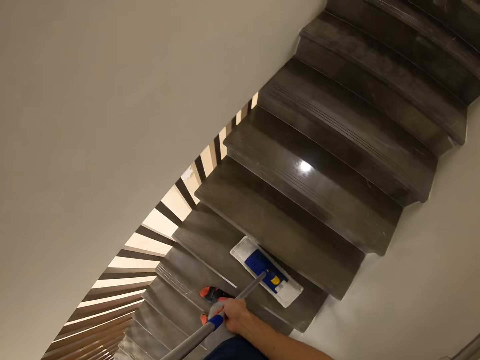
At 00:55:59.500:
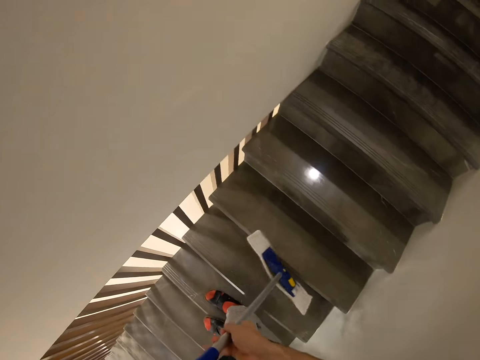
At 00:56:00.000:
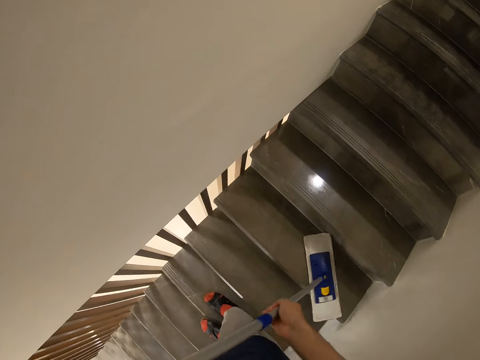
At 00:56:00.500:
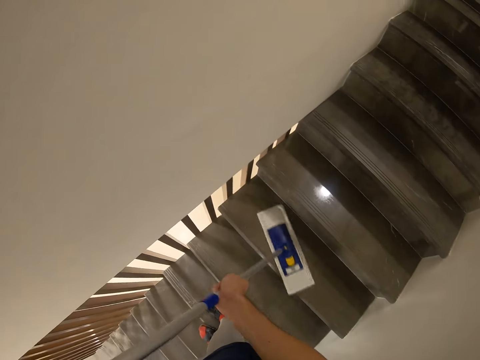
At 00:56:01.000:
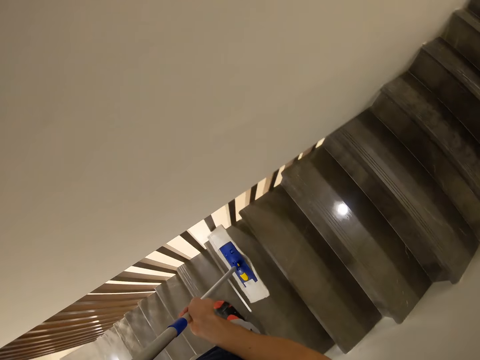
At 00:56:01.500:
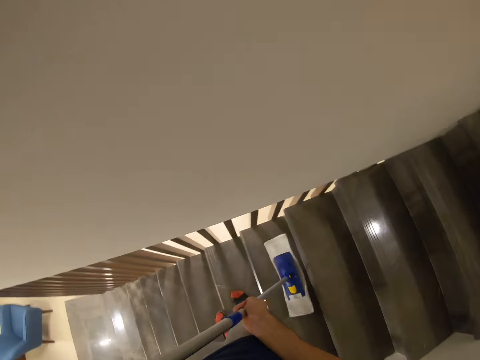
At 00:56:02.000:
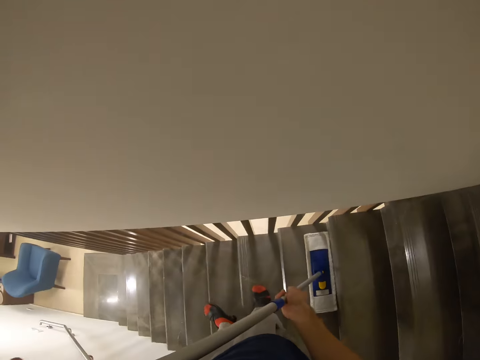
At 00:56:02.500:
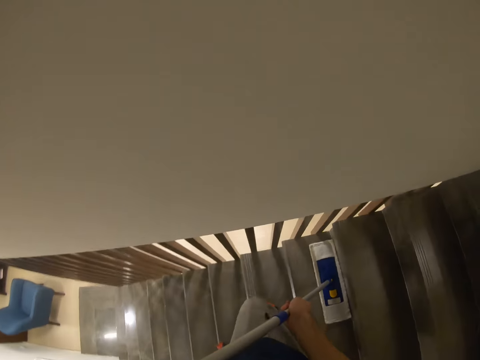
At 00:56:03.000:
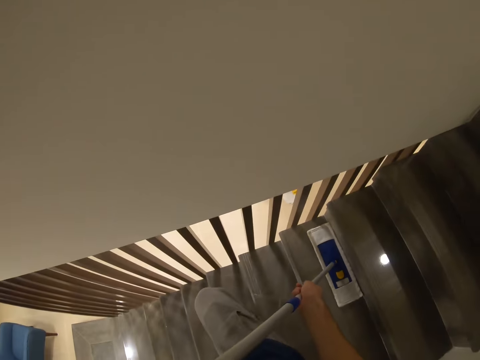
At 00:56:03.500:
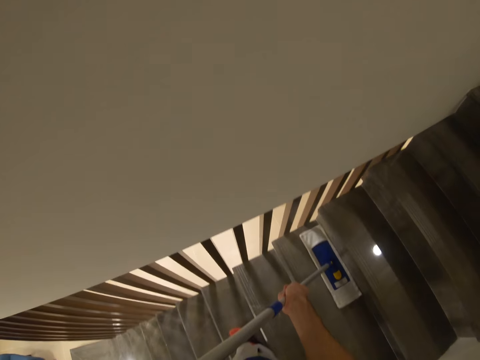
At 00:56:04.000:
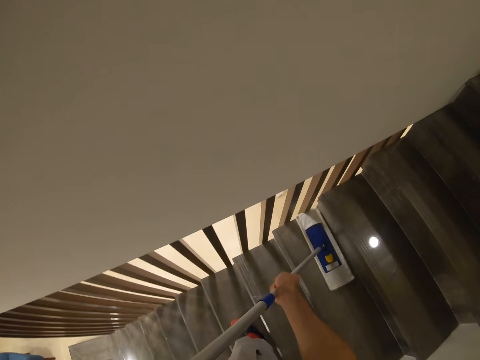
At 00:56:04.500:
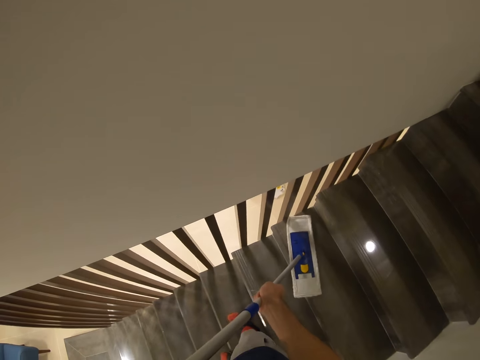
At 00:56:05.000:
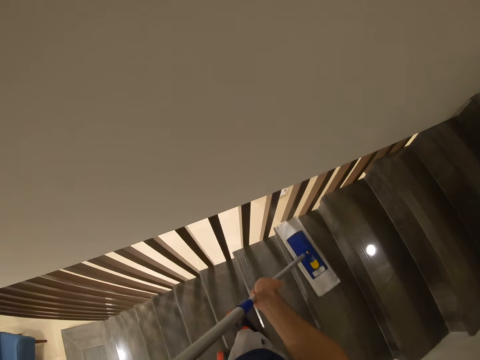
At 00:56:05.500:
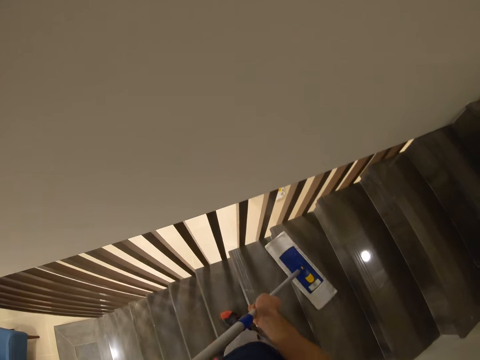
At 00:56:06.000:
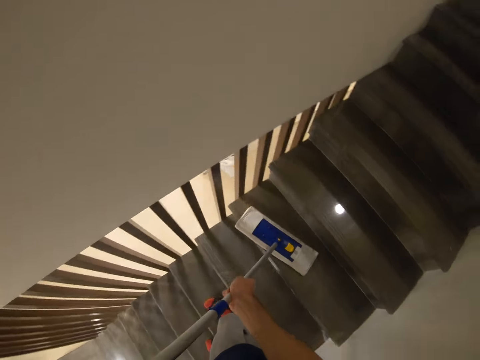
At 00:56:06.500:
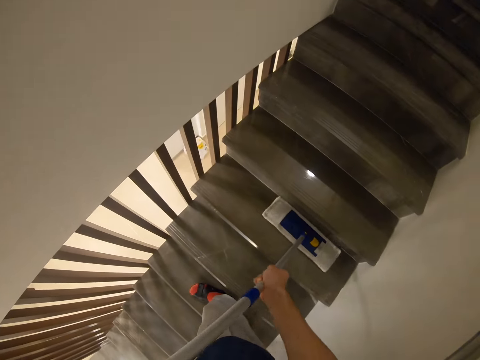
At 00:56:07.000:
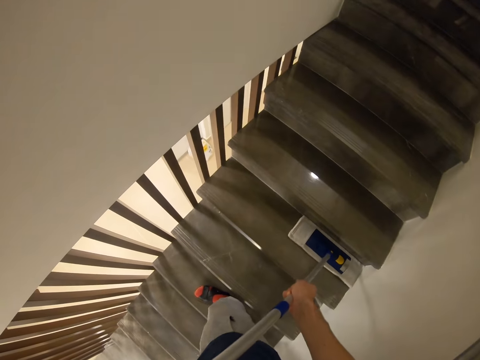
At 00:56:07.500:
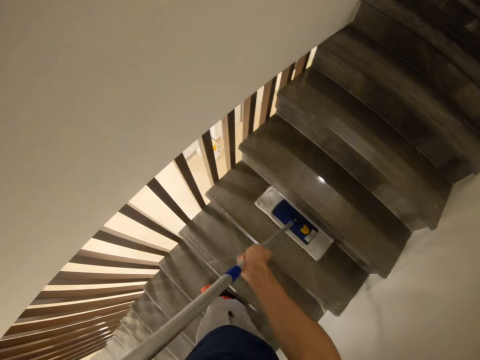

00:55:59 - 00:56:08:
The camera wearer descends on the stairs.

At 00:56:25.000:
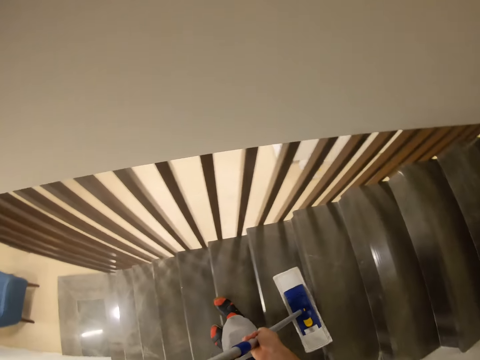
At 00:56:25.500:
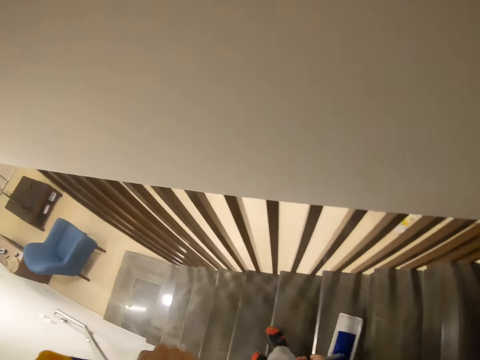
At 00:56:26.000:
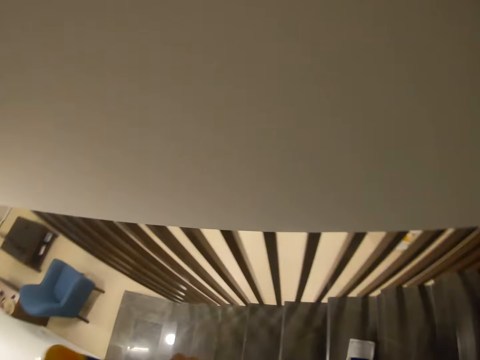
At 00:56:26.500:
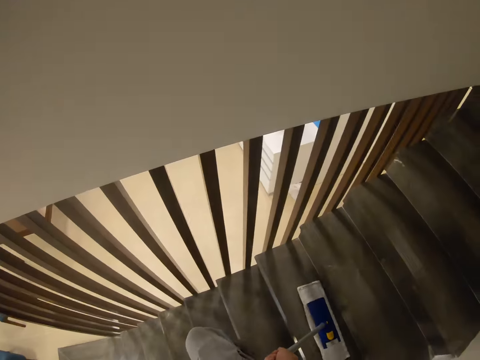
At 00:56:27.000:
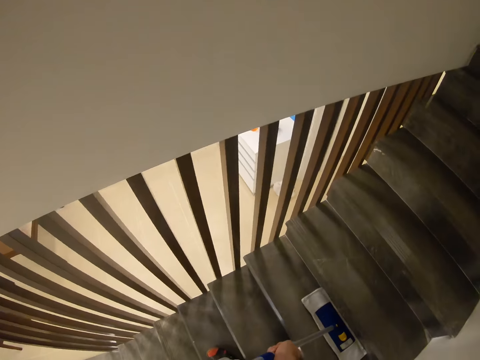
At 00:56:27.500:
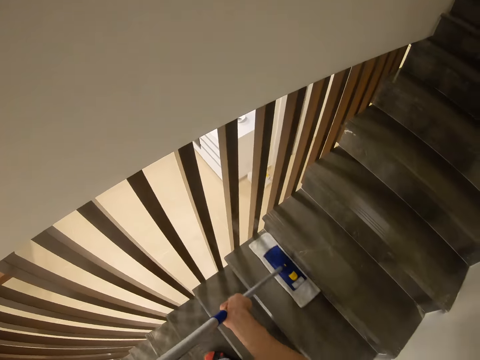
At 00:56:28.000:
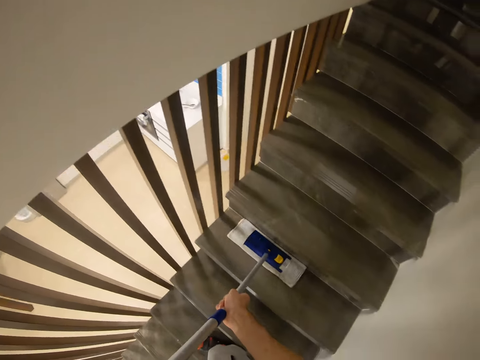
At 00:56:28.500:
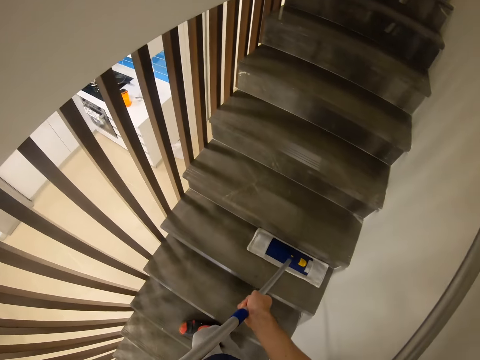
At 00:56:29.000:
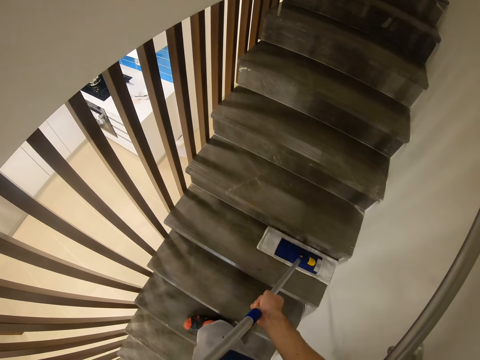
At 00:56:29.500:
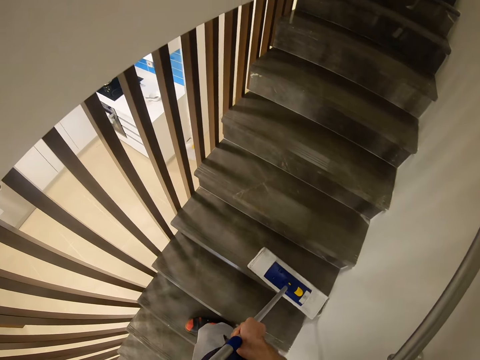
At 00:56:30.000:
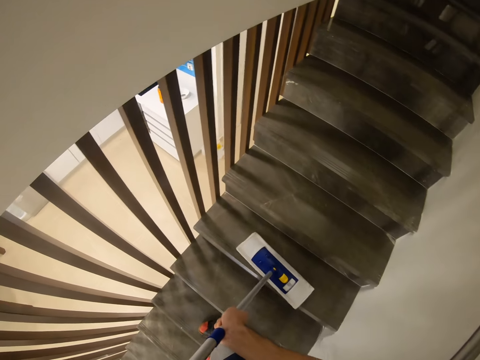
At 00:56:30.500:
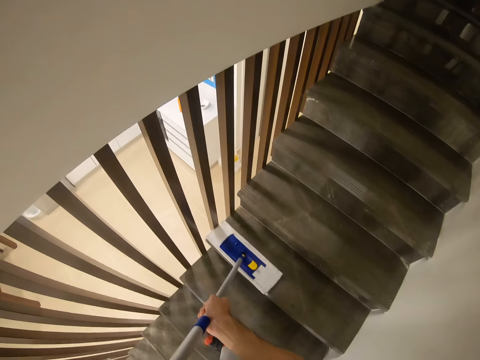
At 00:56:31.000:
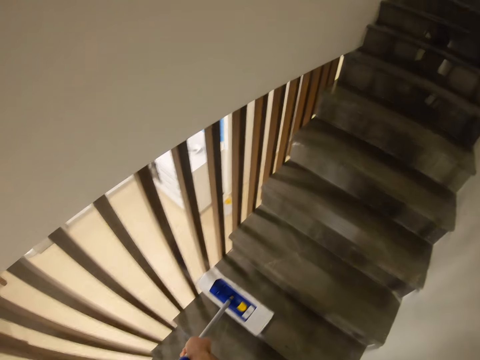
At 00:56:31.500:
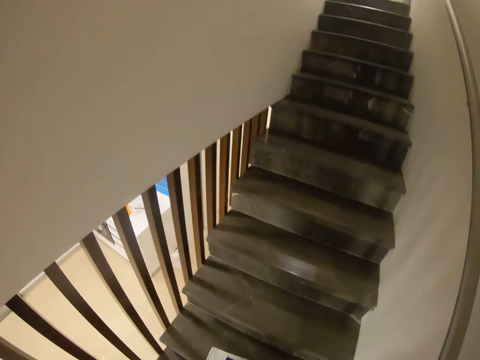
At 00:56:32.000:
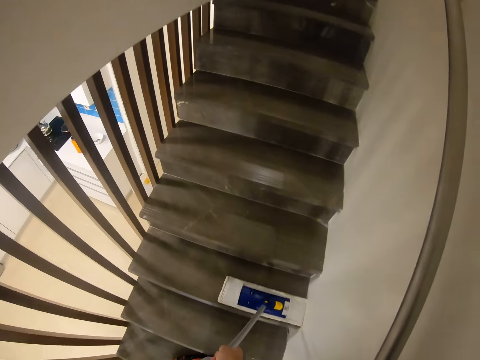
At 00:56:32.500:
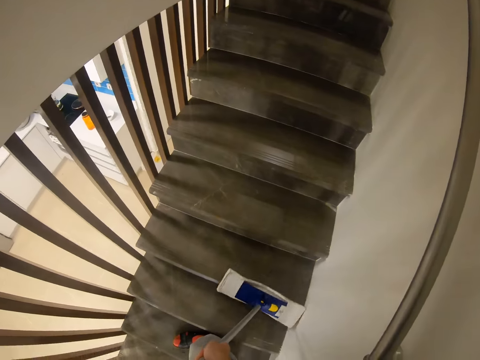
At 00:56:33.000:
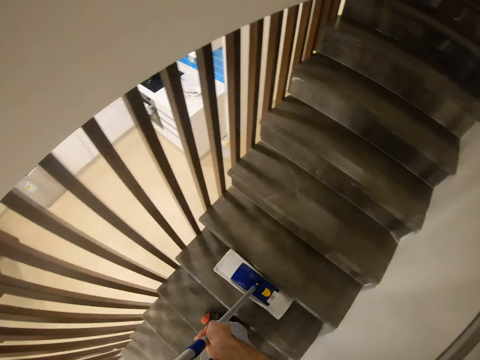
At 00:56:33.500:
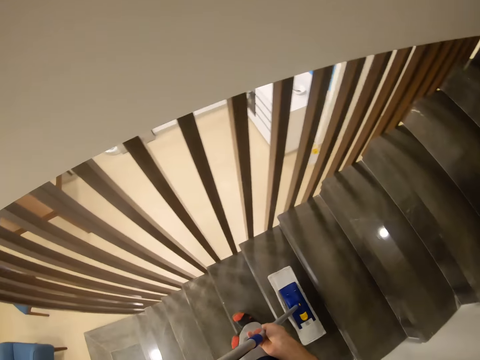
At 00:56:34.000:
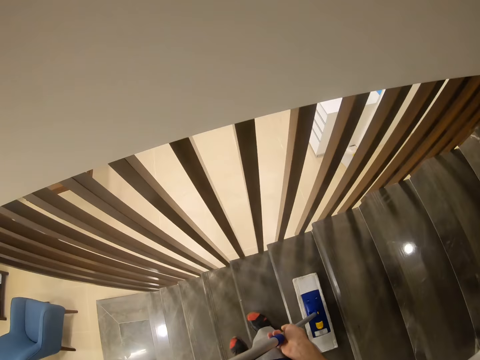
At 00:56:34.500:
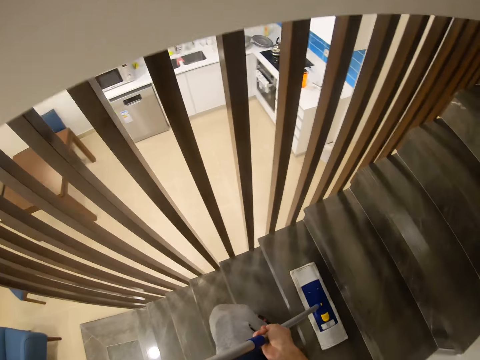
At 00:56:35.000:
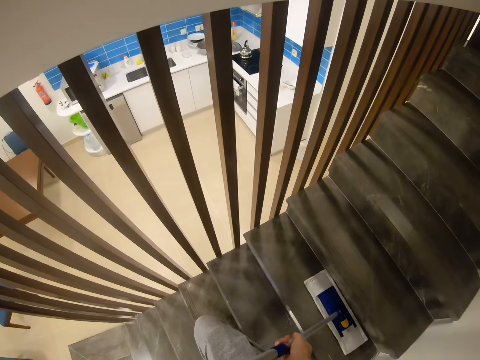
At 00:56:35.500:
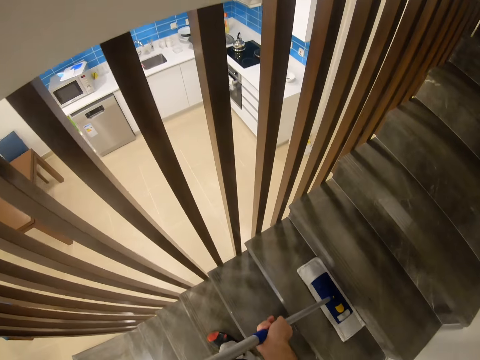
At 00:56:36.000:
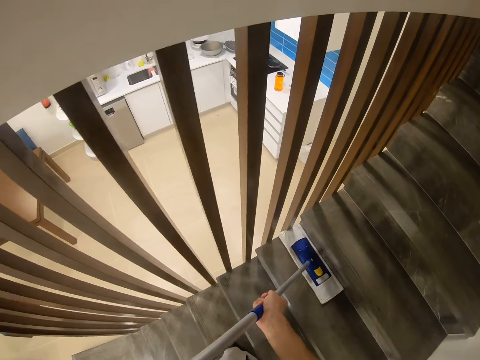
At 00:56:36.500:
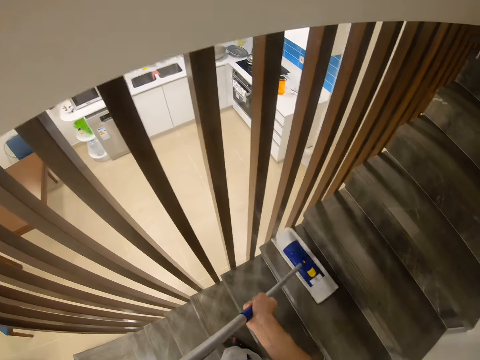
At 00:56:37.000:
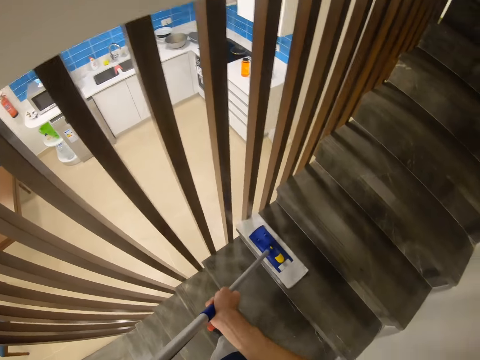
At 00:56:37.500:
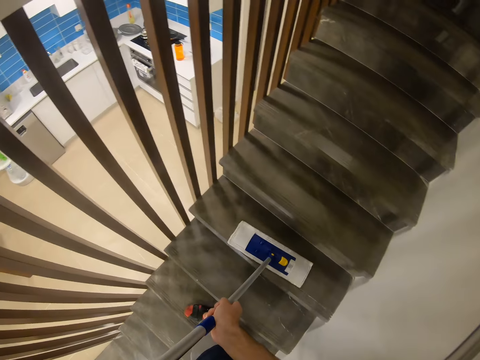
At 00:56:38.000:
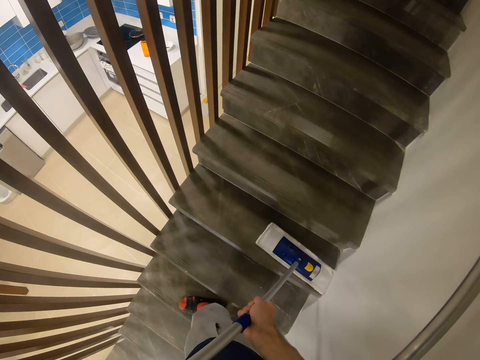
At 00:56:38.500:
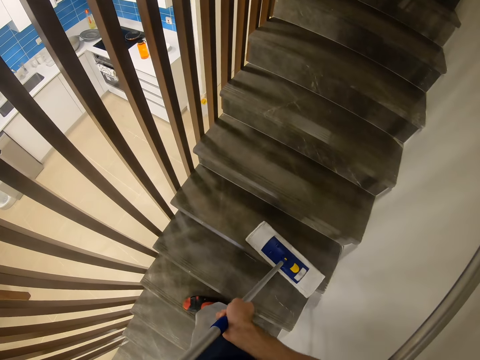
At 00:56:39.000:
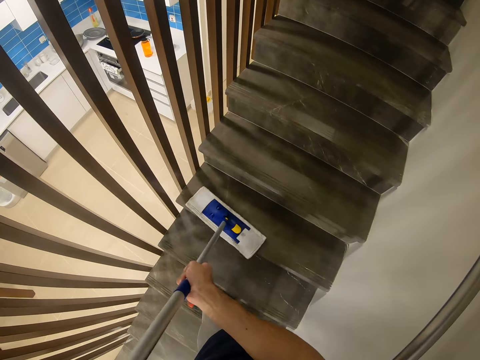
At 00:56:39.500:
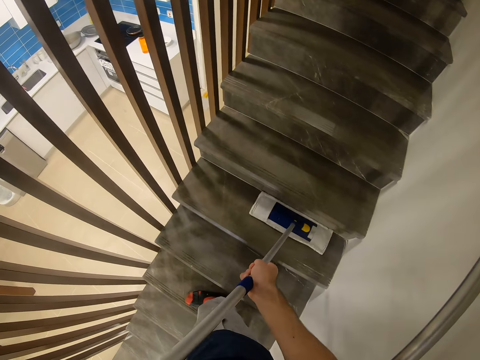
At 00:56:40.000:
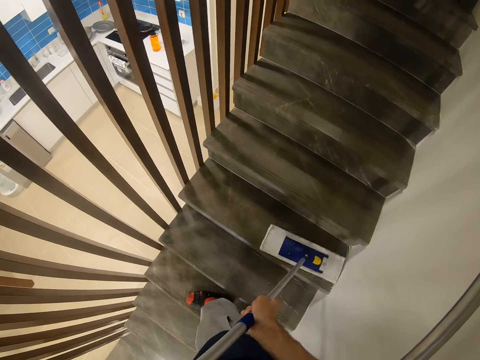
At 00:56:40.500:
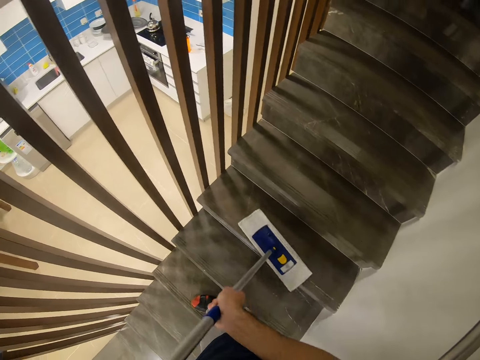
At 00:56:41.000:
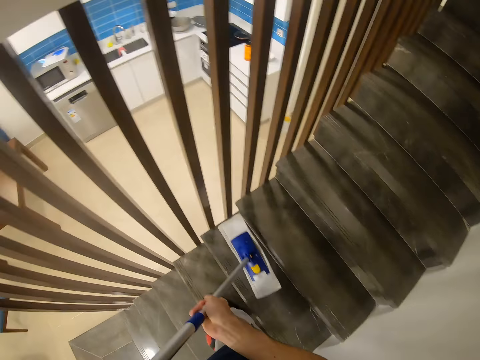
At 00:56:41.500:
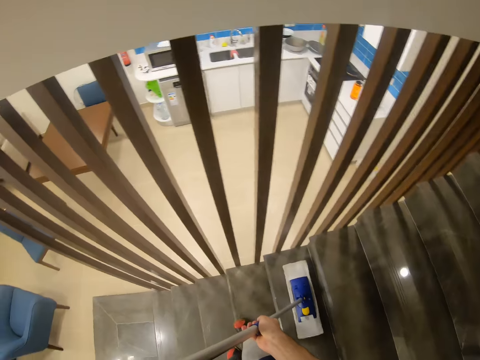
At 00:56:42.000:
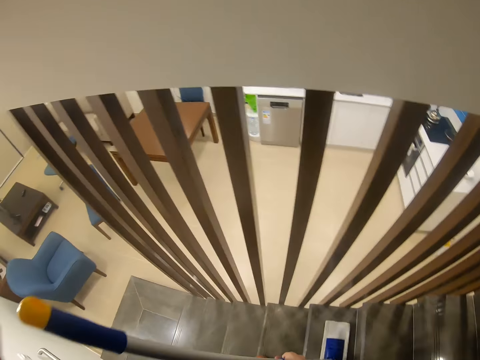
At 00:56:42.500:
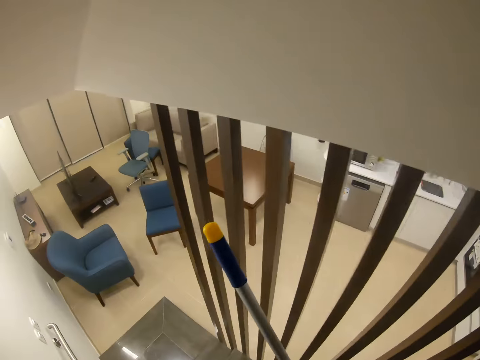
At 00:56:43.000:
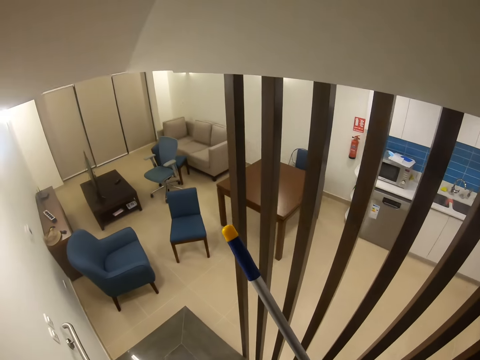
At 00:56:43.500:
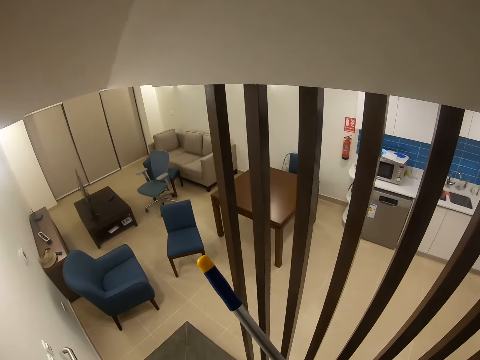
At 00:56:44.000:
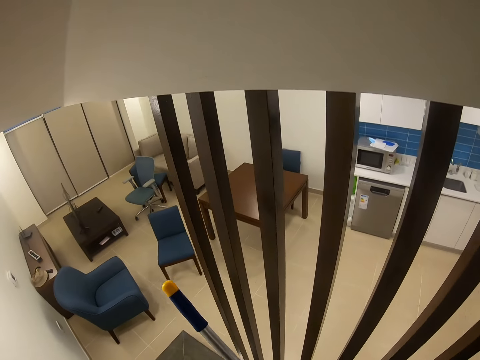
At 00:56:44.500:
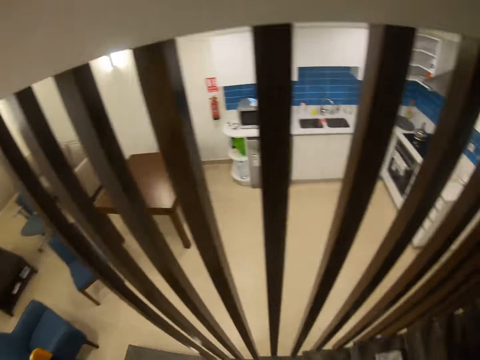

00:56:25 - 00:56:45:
The camera wearer descends on the stairs. They descend on the stairs again. They look around.
